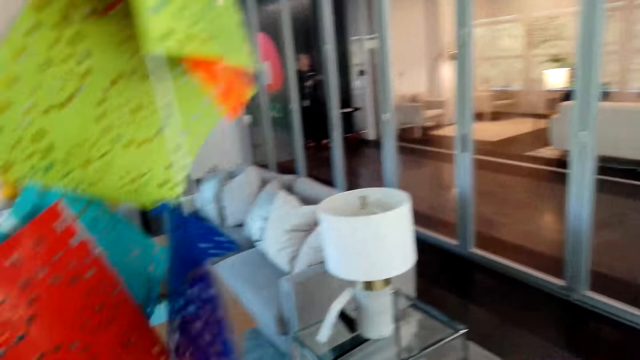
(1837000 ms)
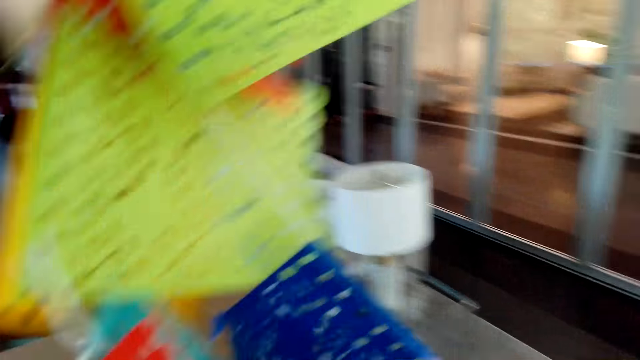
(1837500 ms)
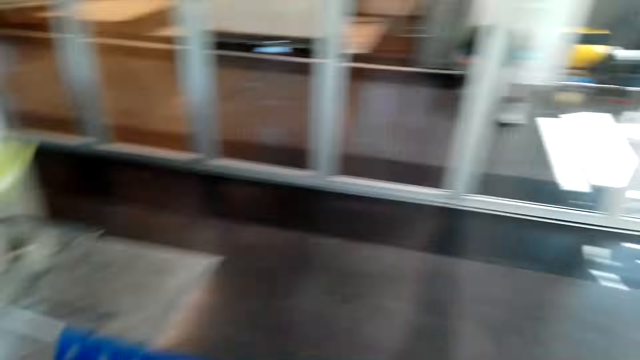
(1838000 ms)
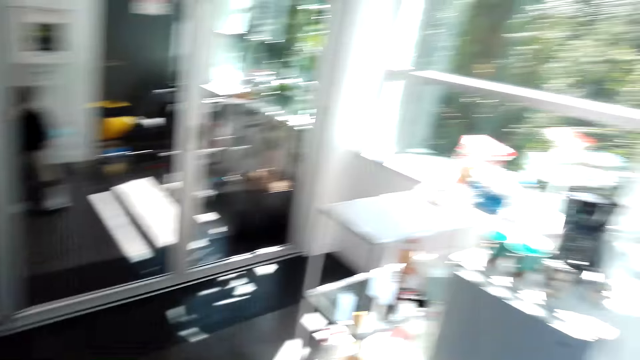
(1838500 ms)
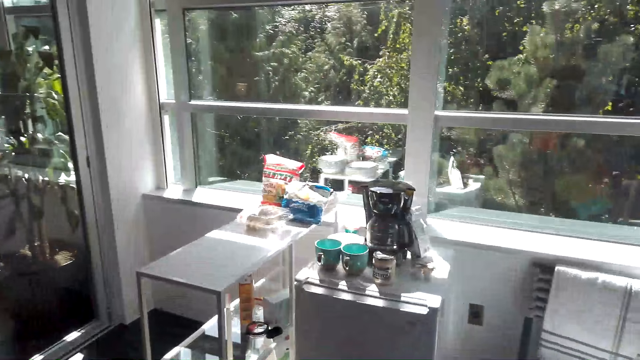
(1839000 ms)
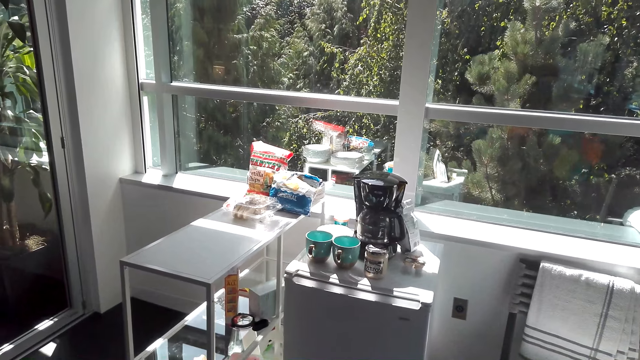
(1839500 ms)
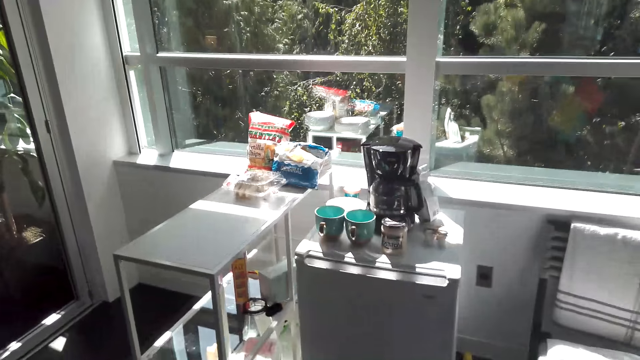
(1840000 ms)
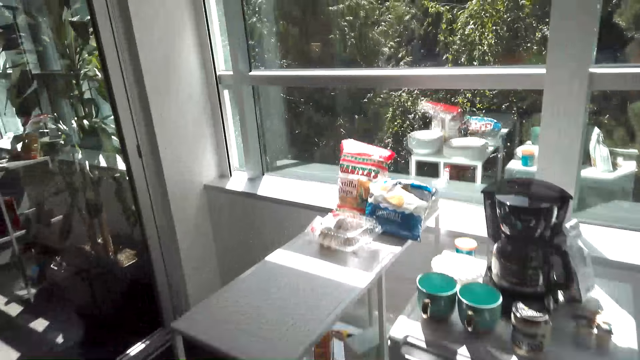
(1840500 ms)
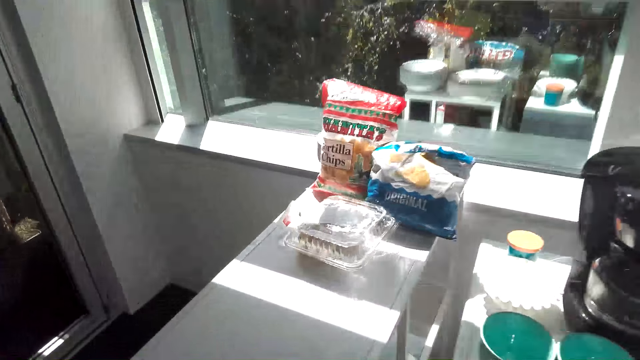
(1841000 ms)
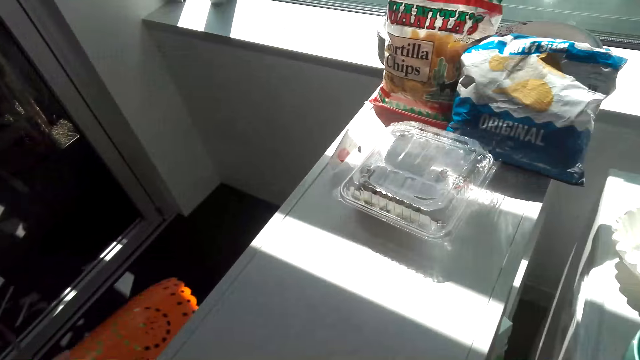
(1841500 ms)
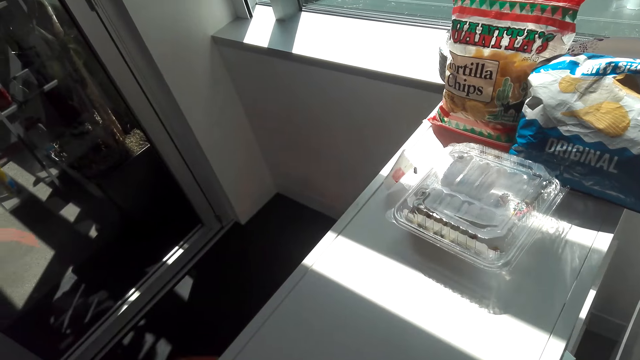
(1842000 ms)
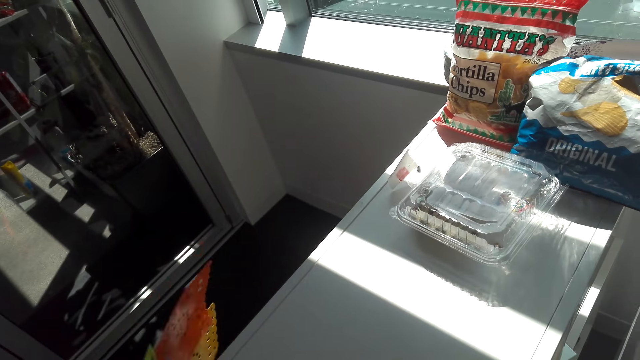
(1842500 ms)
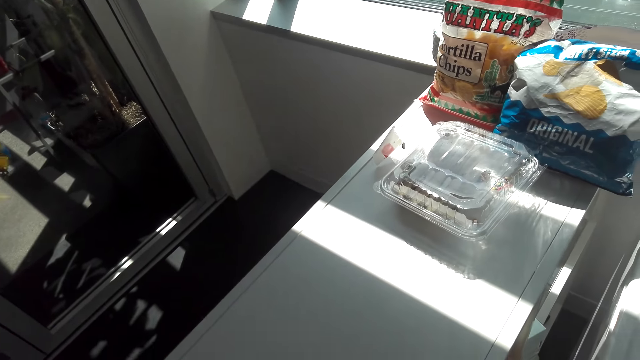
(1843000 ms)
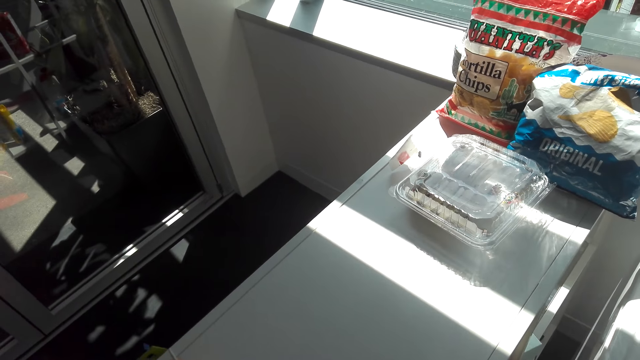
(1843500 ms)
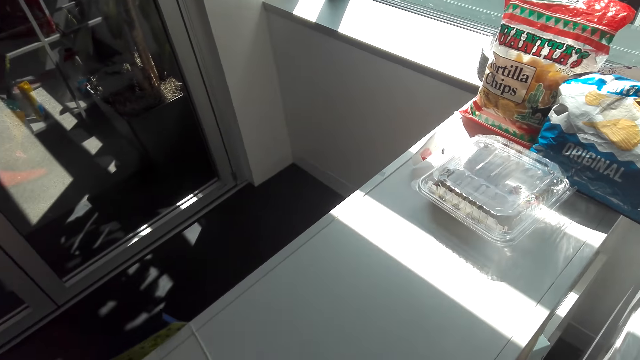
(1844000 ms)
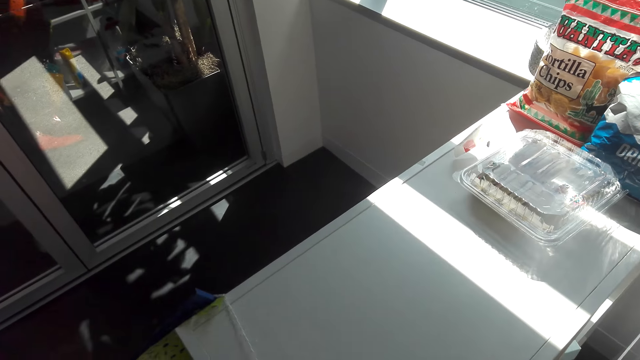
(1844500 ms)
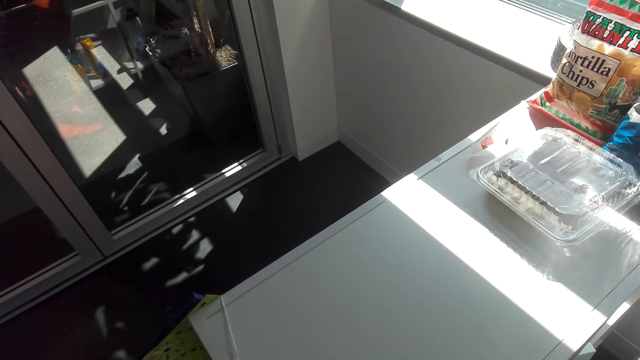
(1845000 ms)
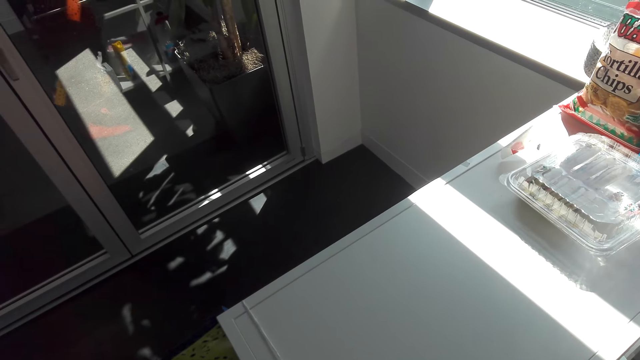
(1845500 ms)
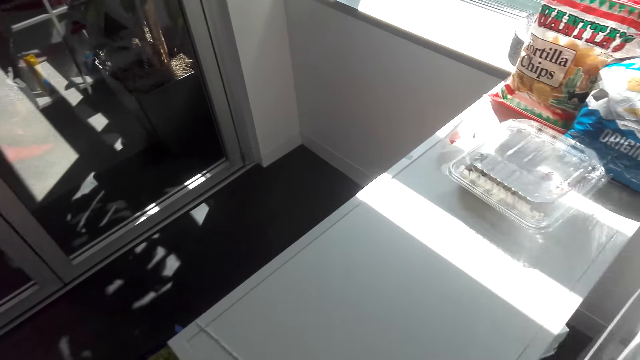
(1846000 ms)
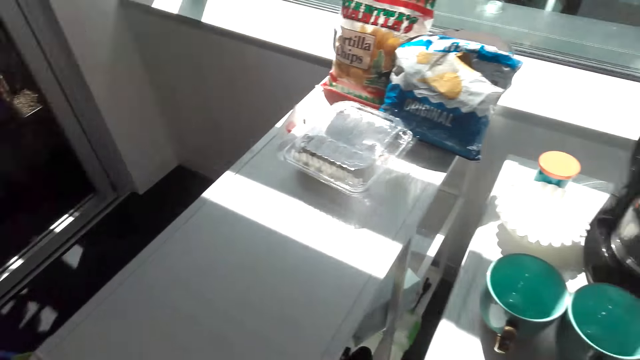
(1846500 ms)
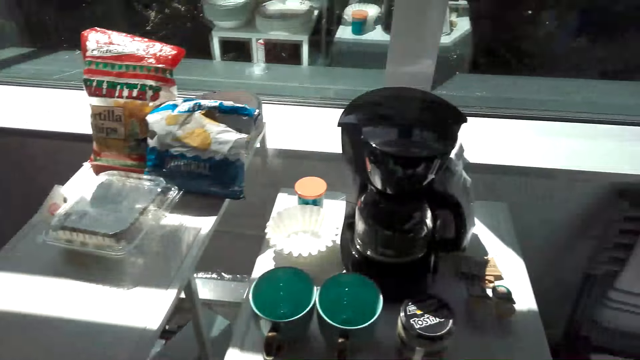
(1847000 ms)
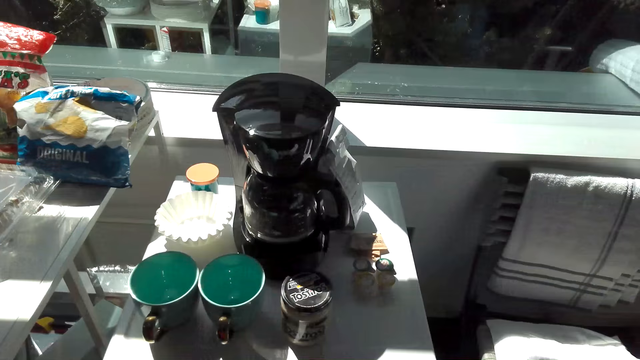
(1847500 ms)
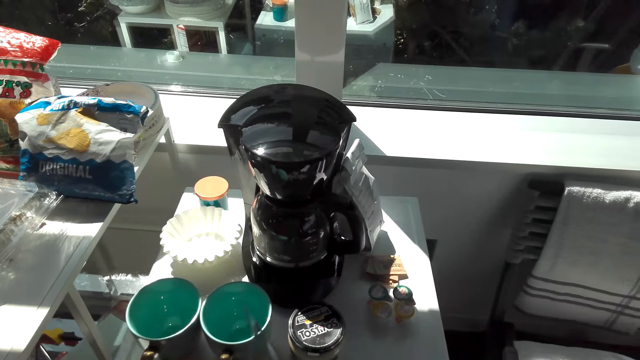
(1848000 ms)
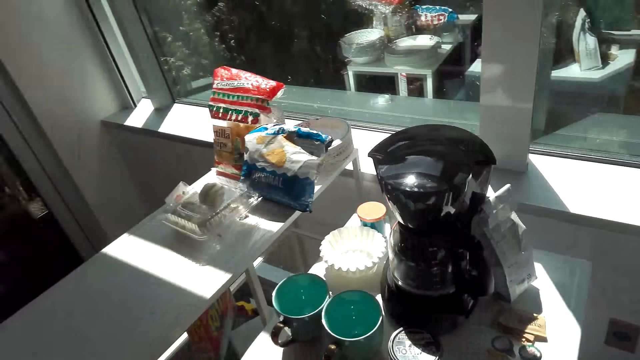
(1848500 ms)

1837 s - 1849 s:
The camera wearer walks in the room. They hang the ribbon mats on the table.

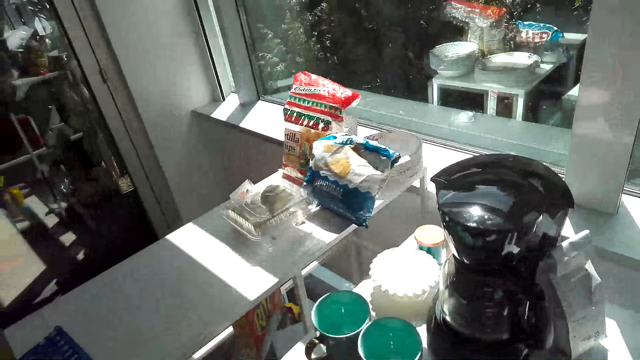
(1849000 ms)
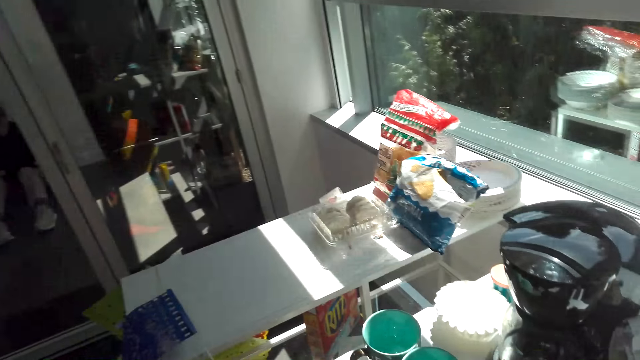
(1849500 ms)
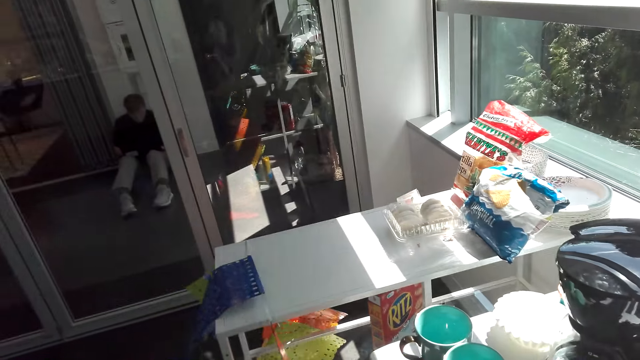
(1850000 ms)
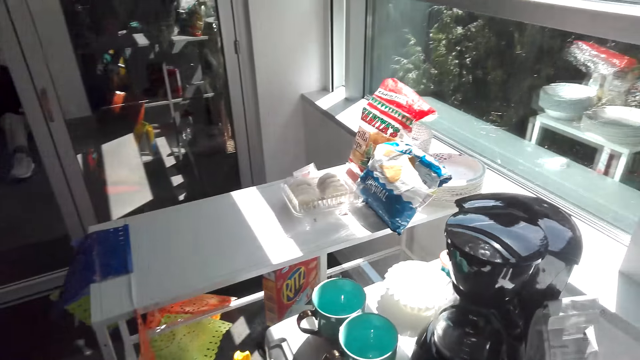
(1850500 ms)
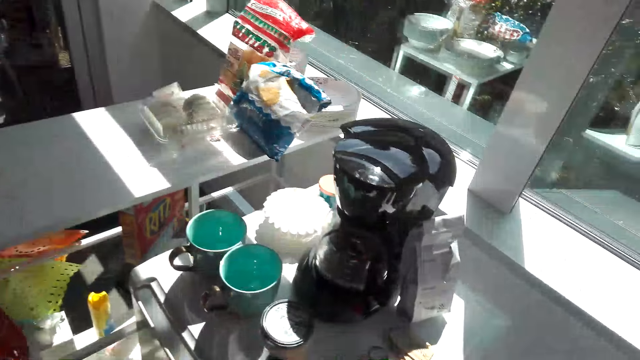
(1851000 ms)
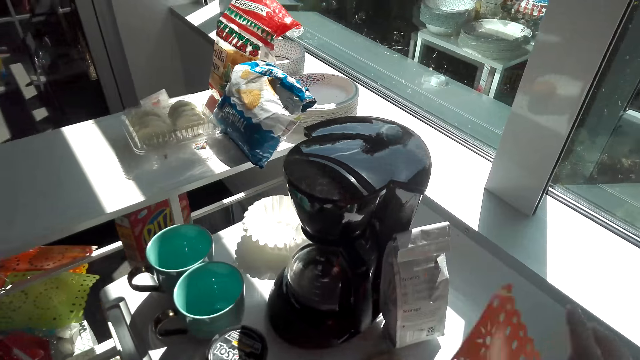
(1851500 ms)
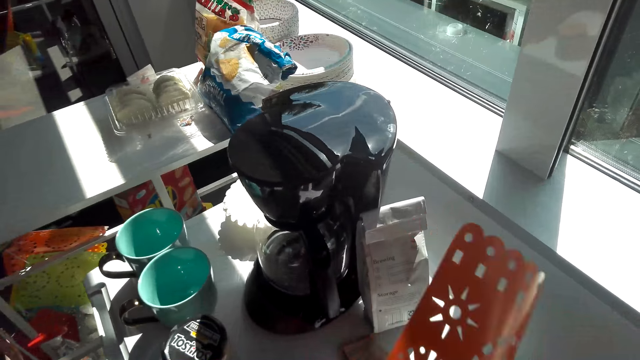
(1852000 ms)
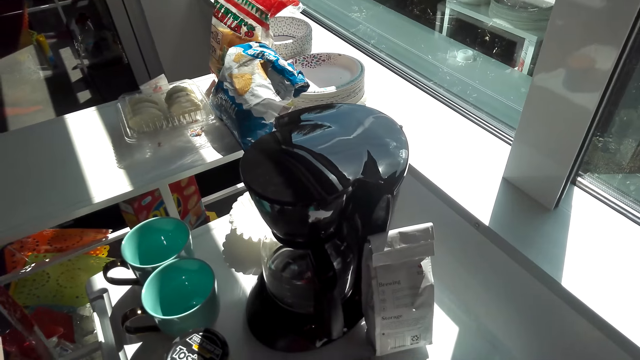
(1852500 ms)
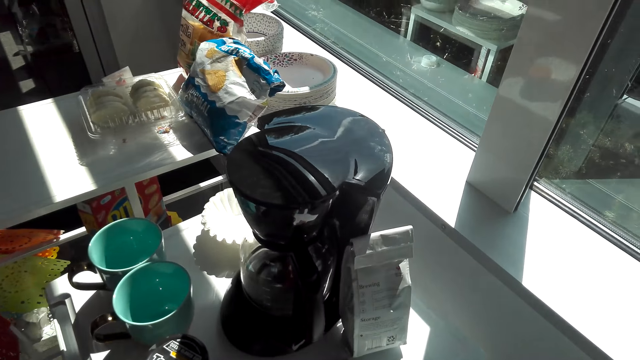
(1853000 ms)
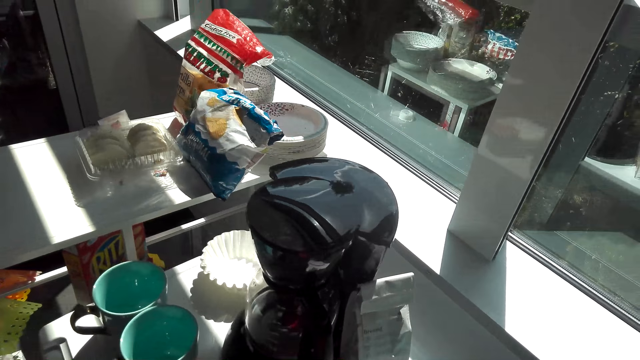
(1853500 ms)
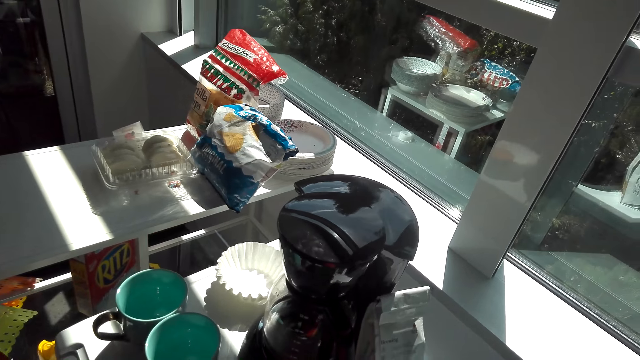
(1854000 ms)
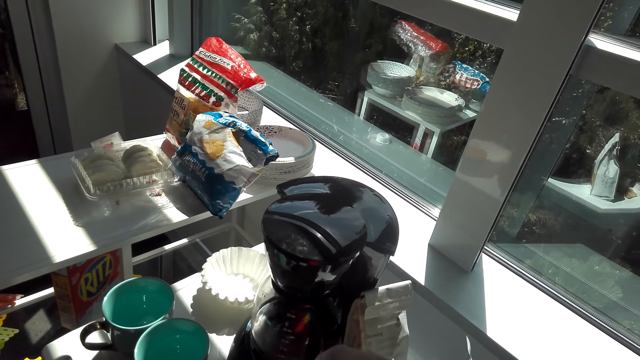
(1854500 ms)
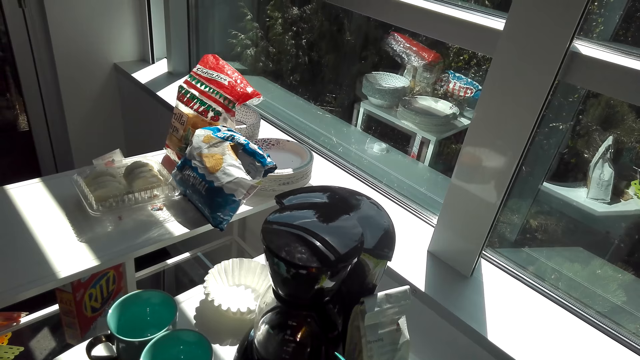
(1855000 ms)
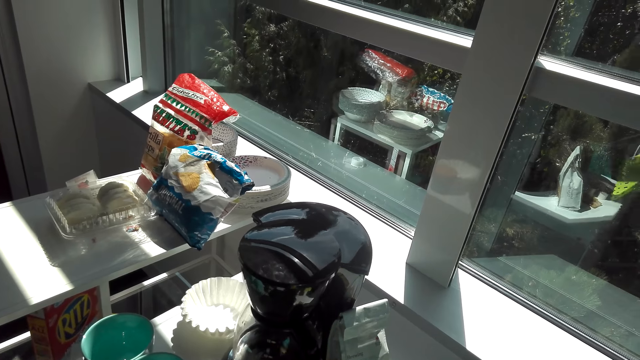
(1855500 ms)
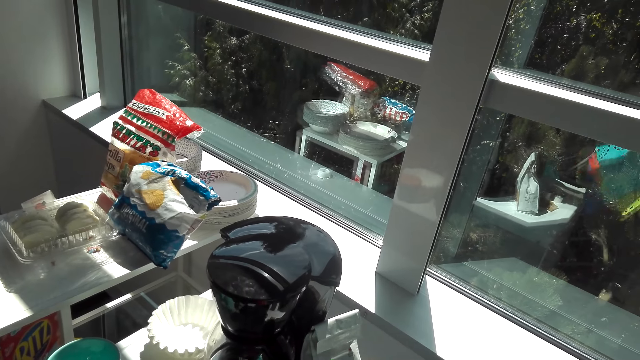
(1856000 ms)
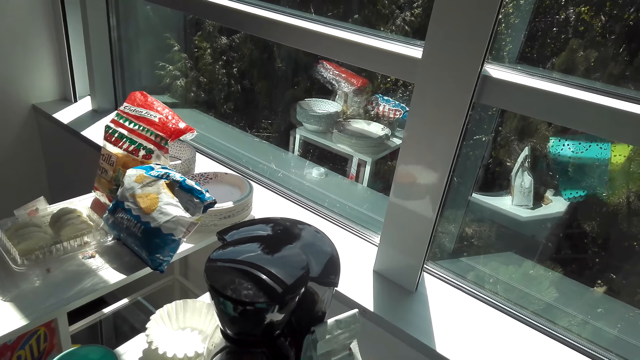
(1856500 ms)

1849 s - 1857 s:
The camera wearer hangs the ribbon mats on the fridge.
